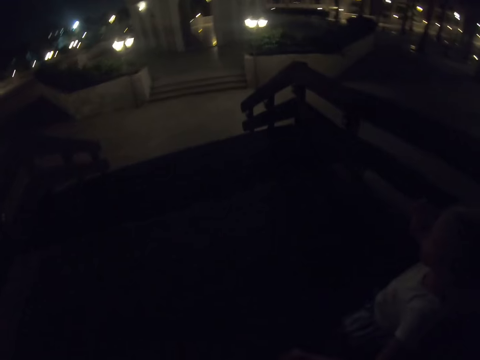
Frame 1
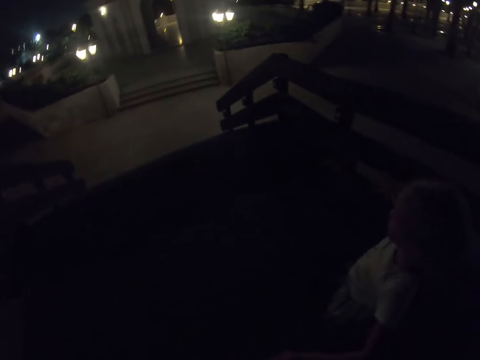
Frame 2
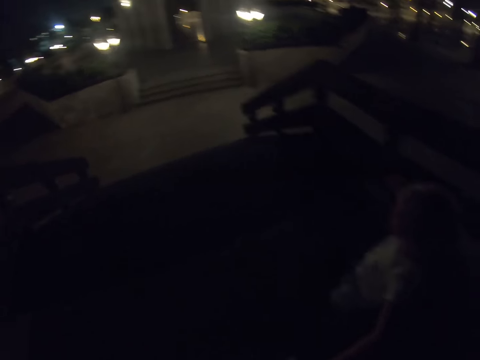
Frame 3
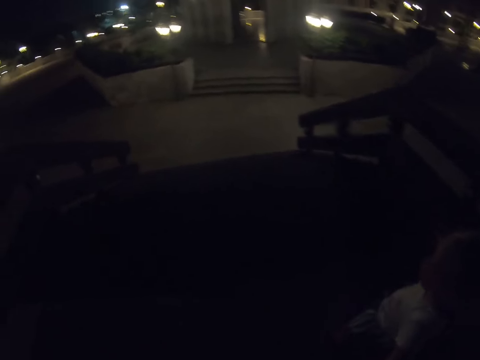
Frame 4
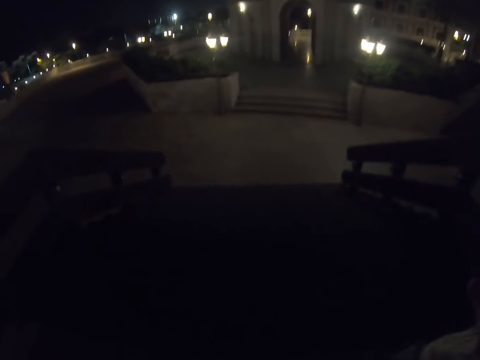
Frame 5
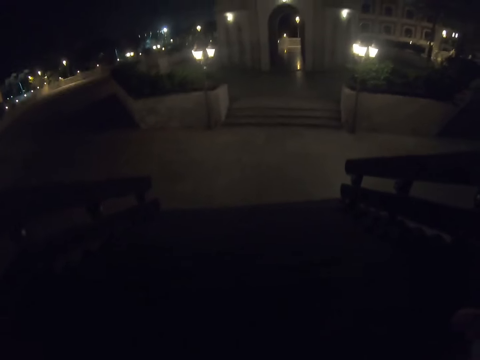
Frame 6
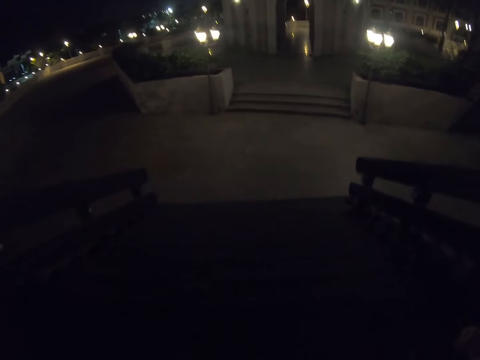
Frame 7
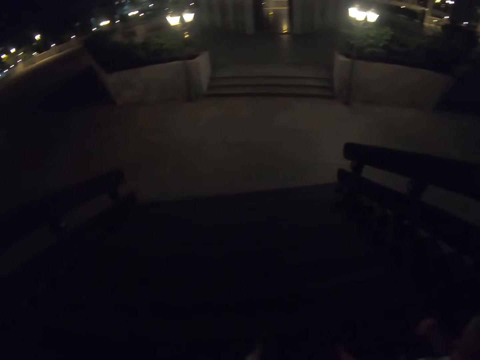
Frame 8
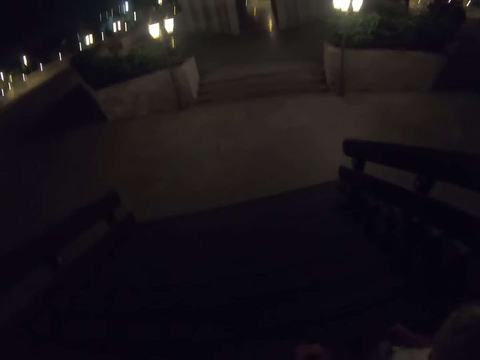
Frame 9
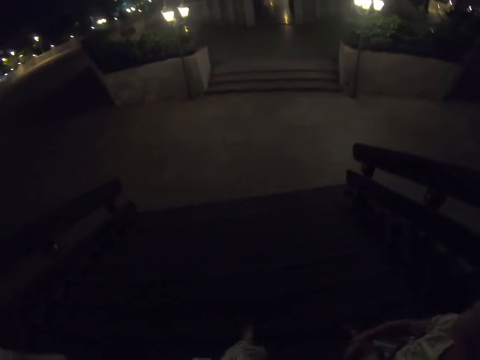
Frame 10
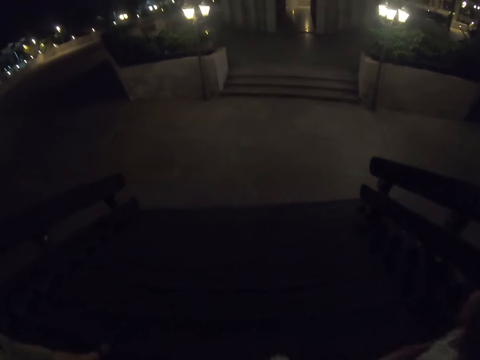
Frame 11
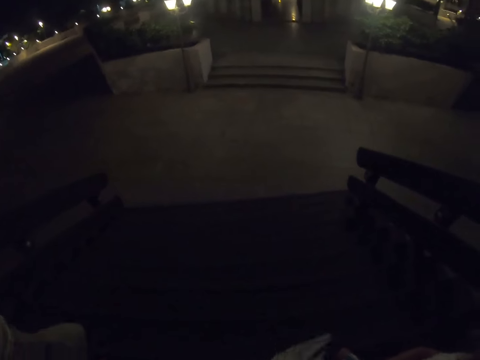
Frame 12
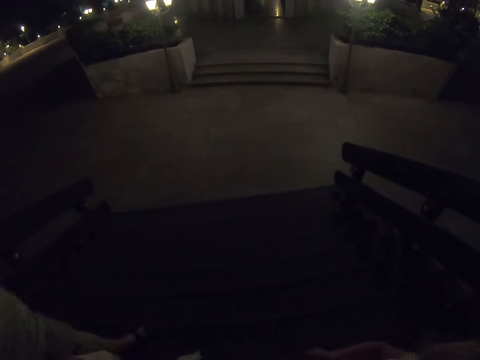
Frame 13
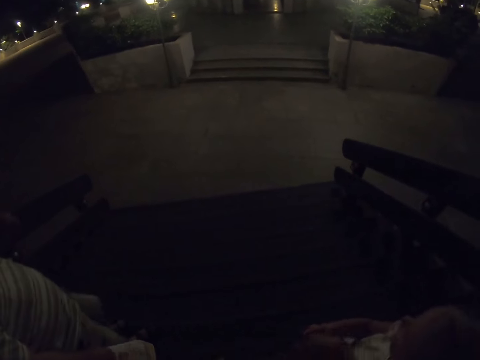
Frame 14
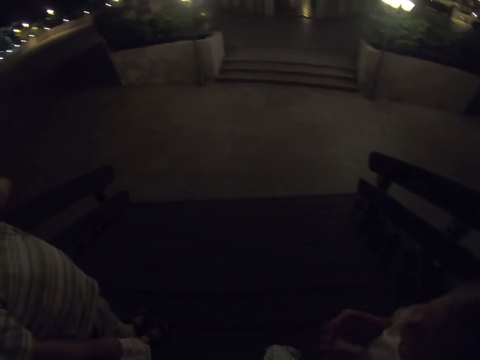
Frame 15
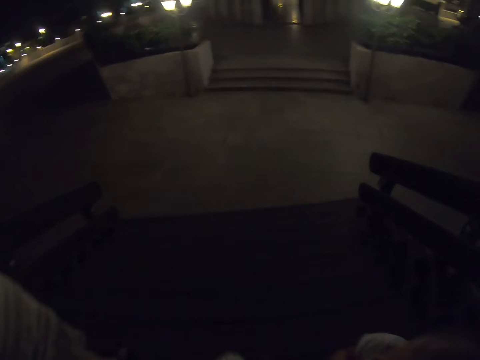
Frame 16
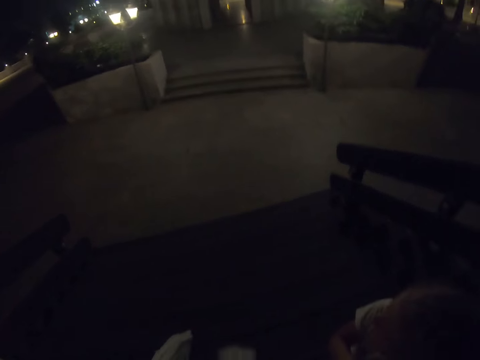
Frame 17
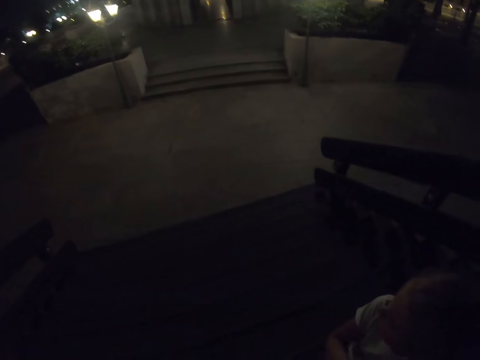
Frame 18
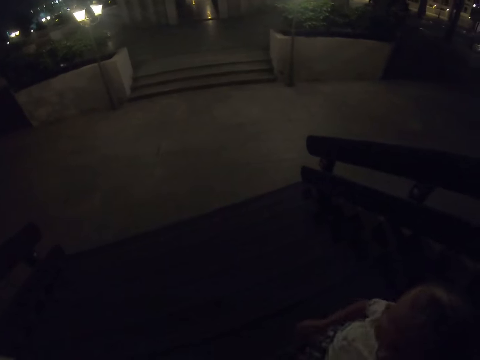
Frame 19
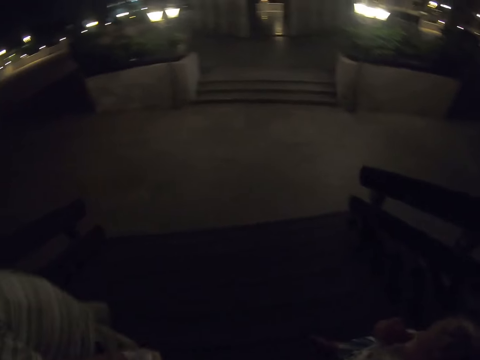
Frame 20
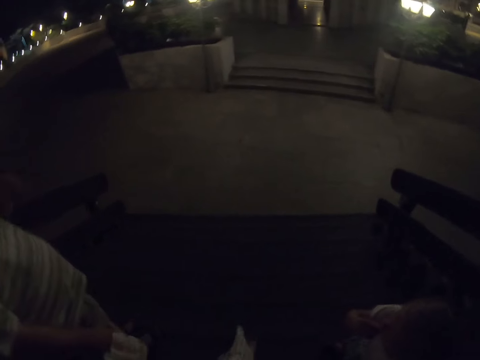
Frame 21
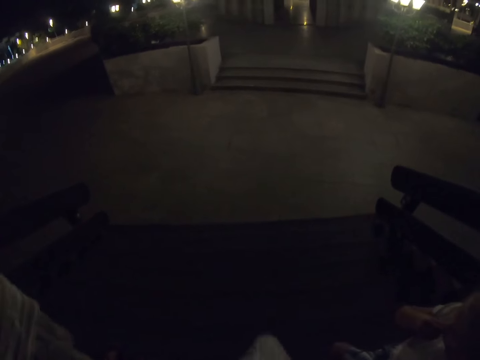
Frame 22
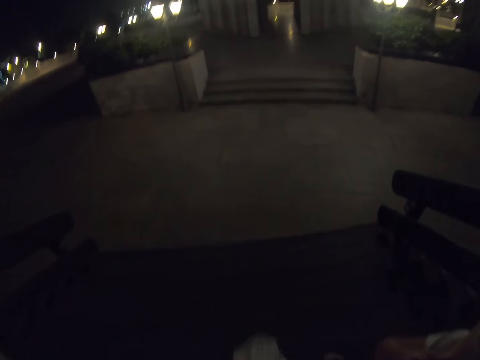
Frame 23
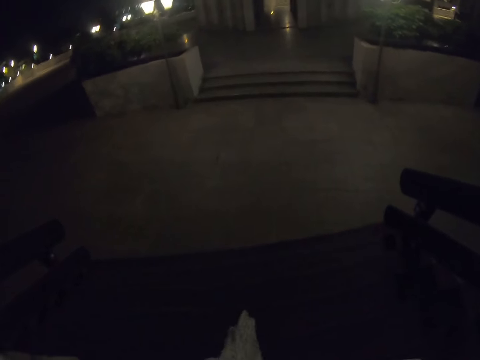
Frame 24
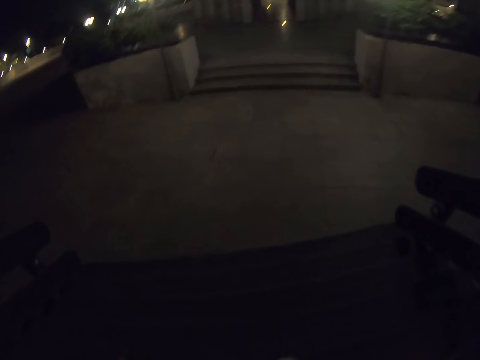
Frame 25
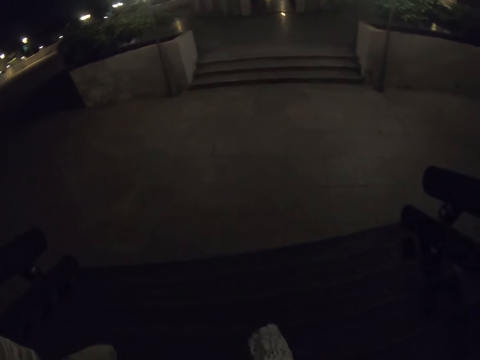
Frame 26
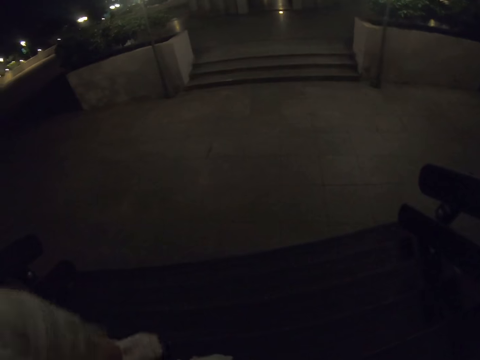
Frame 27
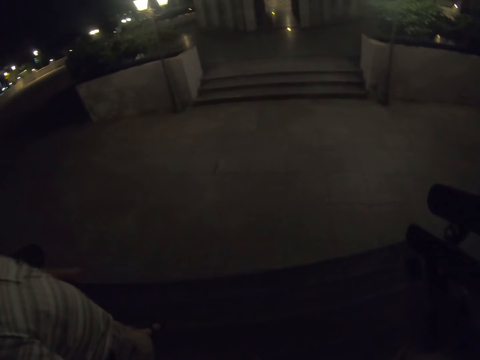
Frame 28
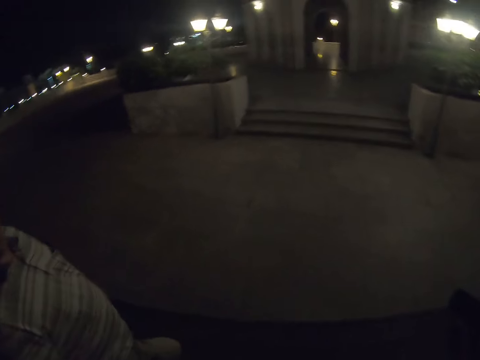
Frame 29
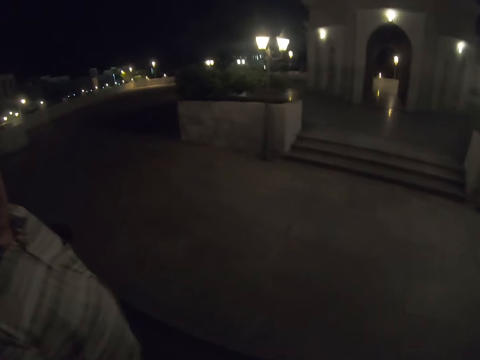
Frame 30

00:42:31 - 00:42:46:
The camera wearer walks down the stairs. They walk down the foot bridge.

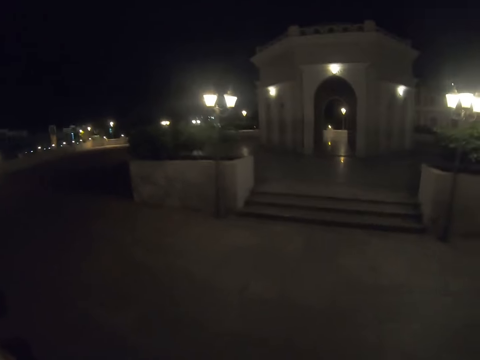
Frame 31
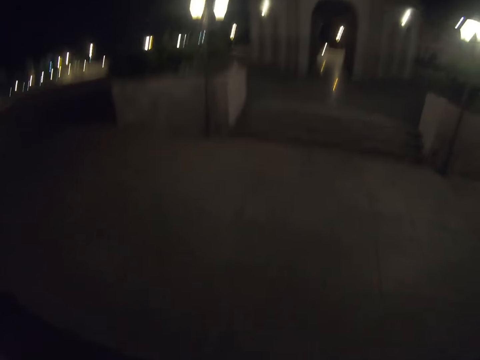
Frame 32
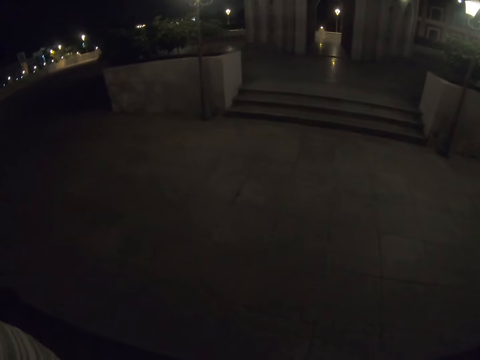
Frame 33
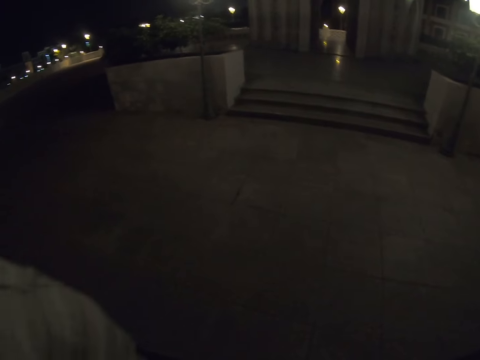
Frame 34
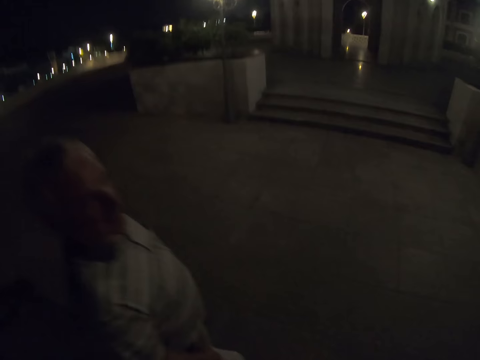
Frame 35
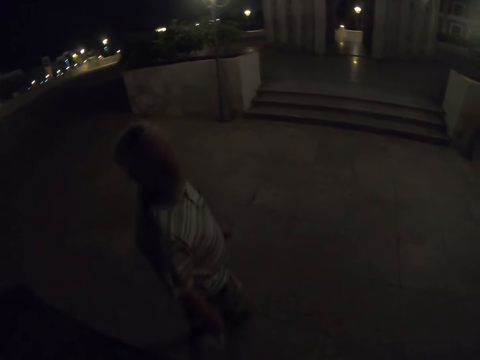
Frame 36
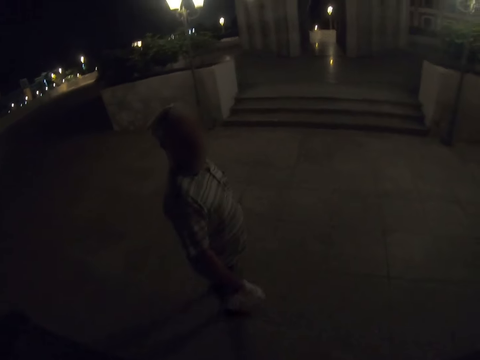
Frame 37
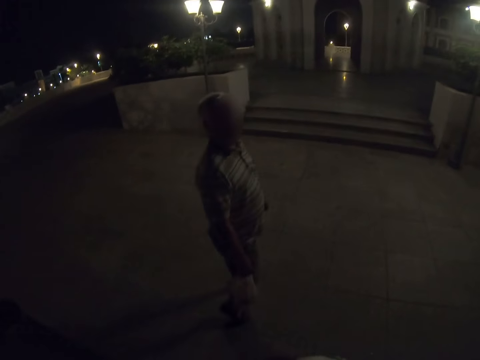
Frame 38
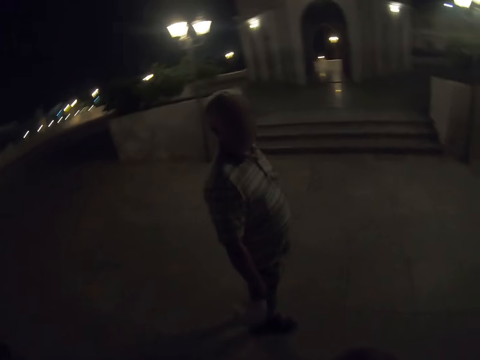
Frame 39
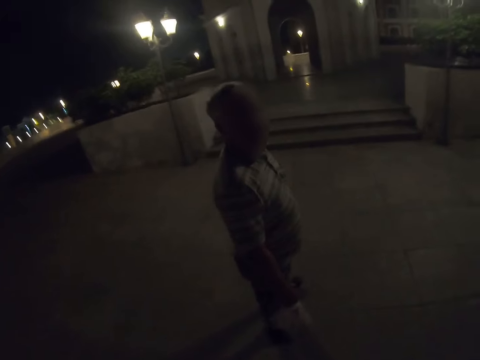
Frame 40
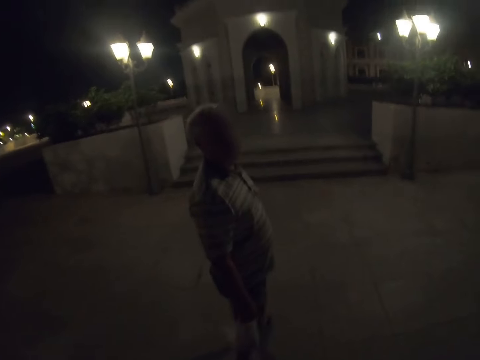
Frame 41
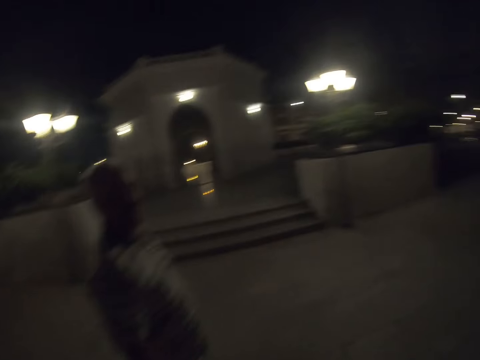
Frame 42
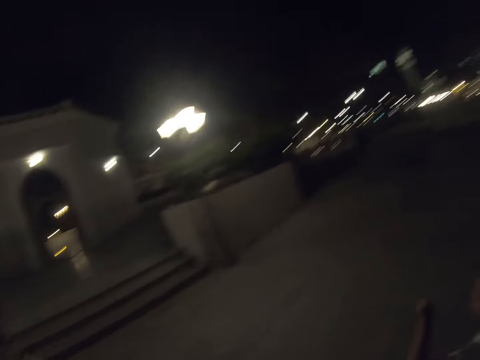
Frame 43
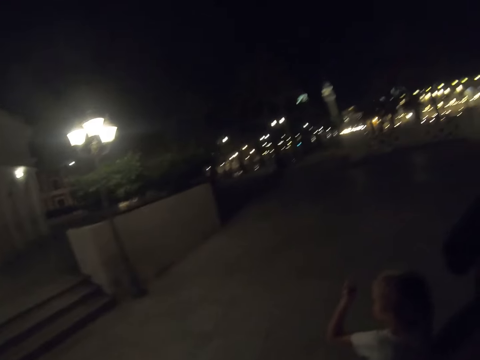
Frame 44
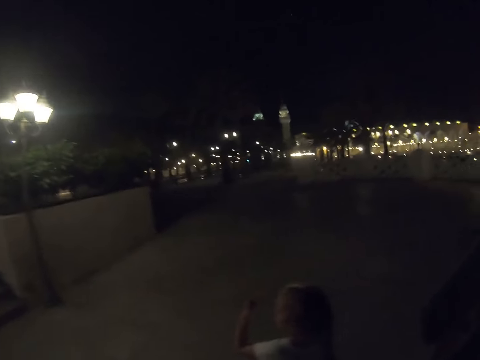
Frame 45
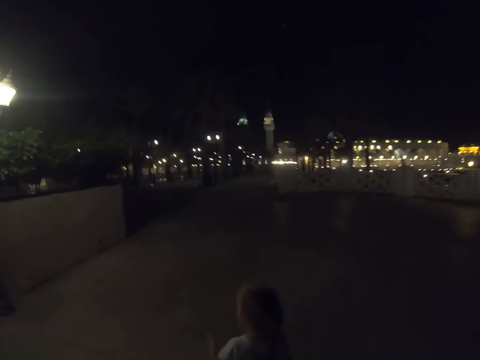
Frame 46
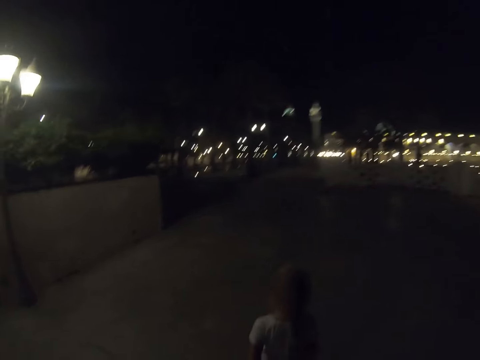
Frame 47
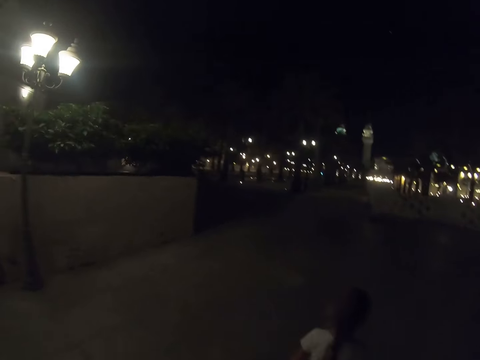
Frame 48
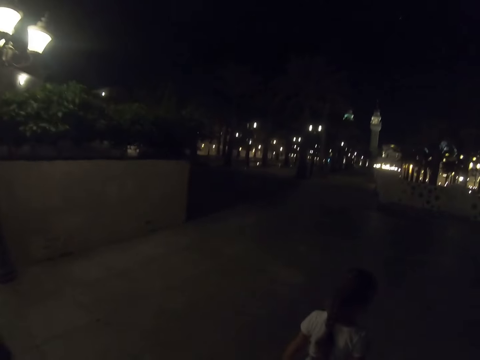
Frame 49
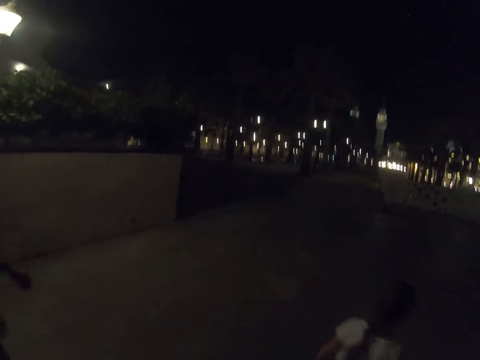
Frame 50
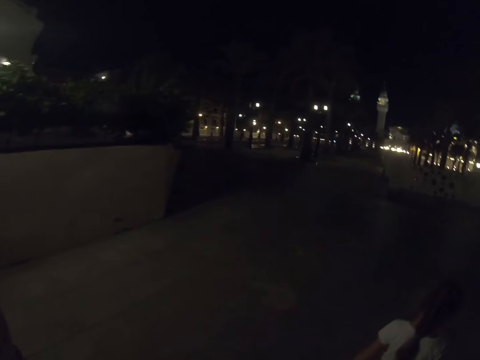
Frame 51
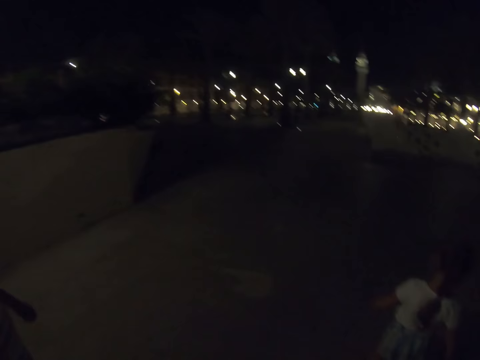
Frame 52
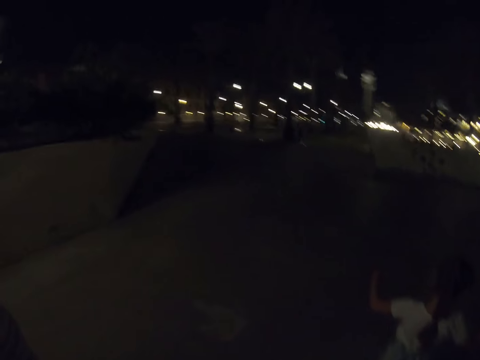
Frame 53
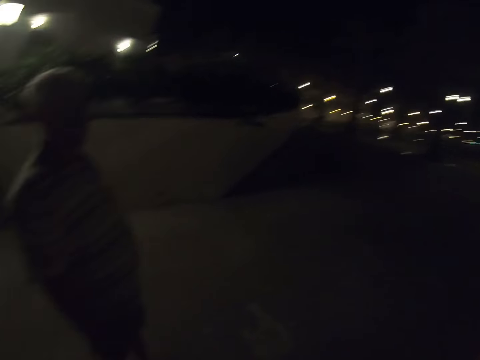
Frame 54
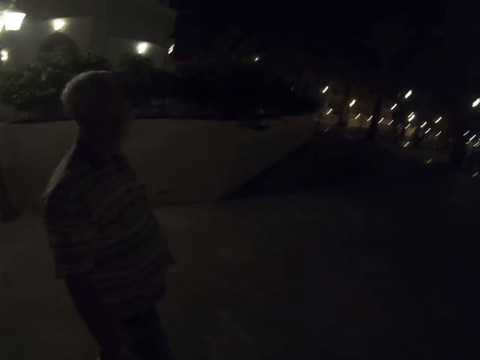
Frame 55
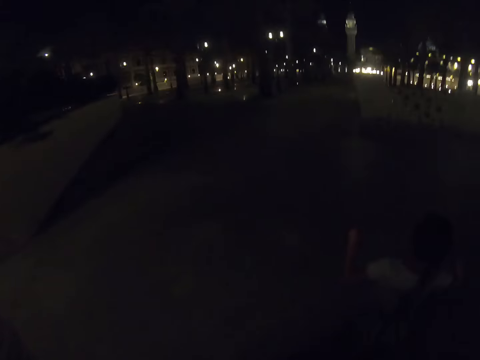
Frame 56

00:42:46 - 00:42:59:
The camera wearer walks on the pavement.
